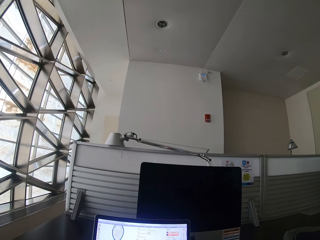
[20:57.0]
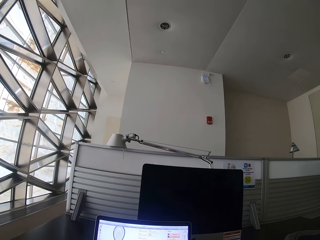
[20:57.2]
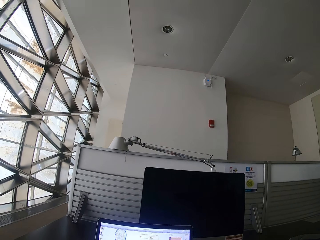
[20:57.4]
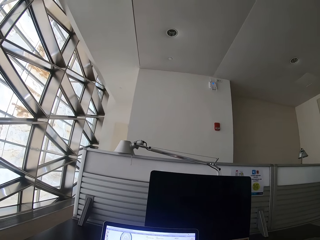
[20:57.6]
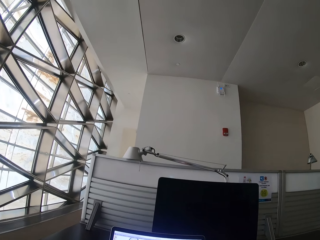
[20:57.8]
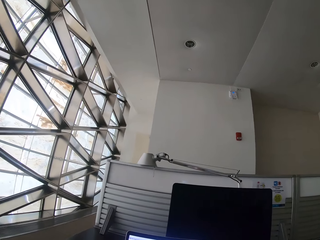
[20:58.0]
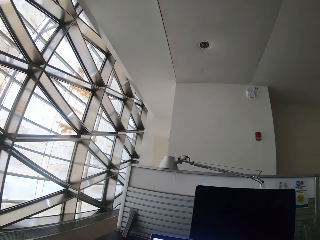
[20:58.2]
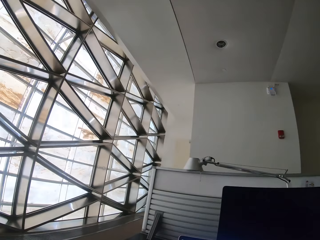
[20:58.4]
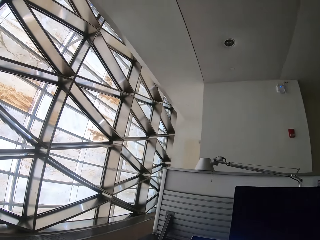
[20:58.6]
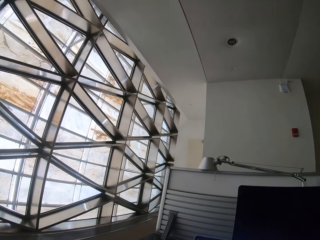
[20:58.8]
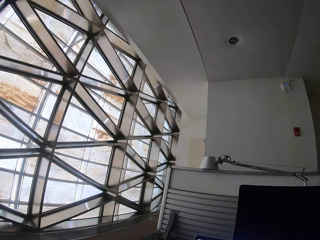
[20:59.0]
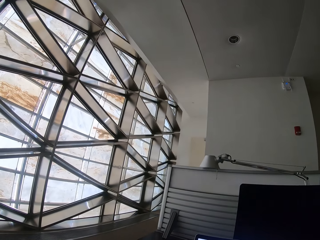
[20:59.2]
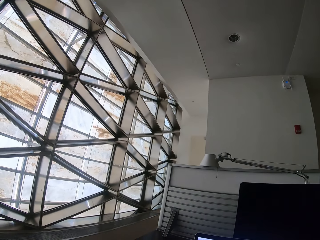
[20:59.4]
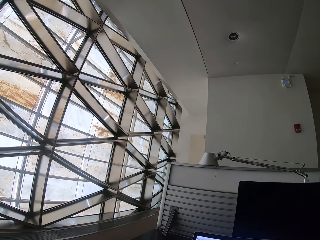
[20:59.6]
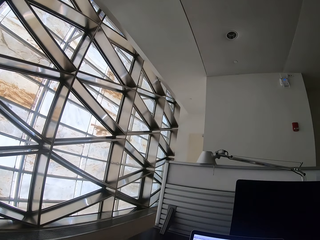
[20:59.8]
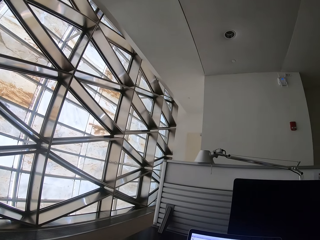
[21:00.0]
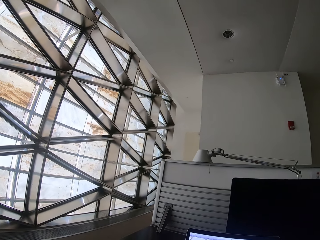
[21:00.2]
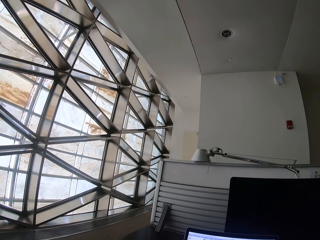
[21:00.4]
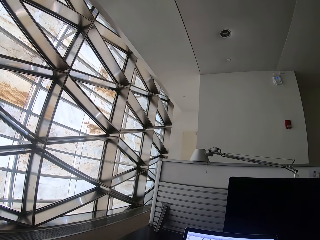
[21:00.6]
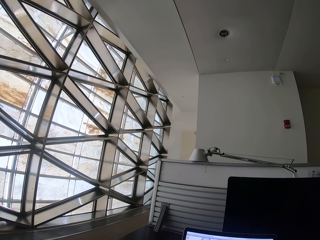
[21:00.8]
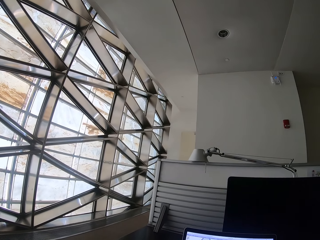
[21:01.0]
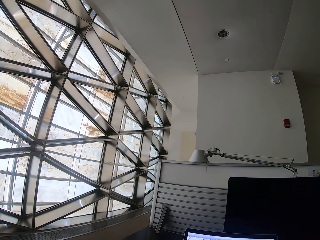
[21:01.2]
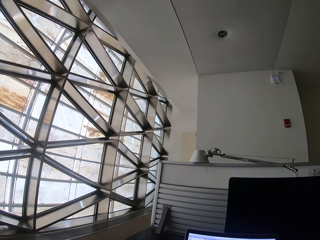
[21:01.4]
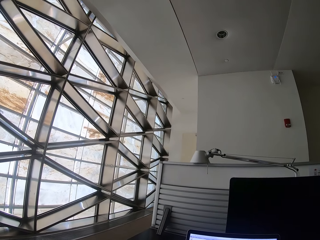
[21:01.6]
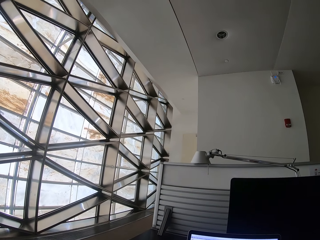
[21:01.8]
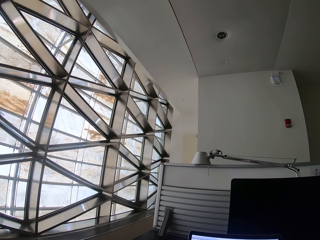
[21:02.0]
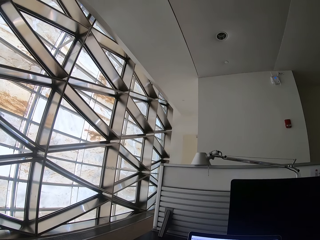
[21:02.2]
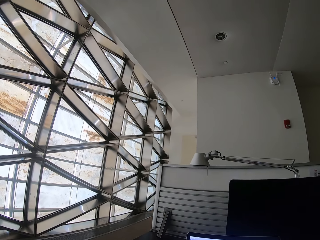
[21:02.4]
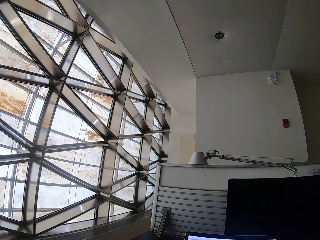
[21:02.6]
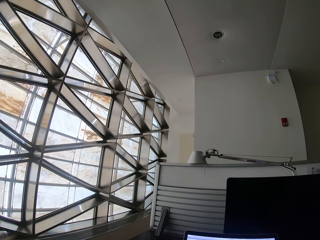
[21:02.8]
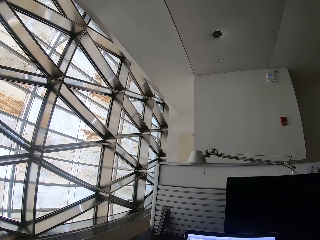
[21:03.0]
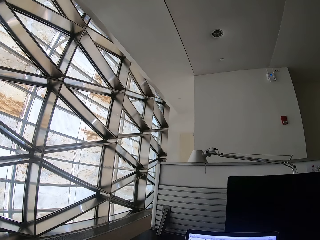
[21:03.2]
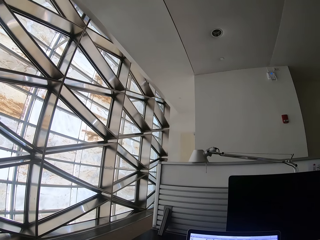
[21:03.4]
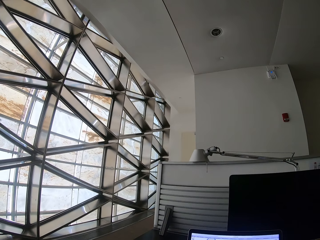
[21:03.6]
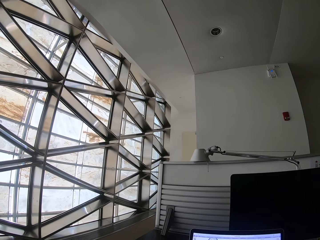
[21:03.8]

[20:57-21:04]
The camera wearer looks around.

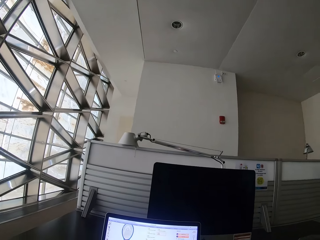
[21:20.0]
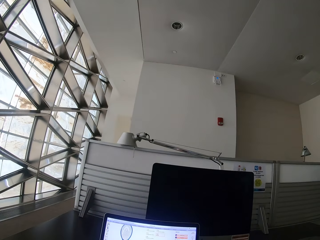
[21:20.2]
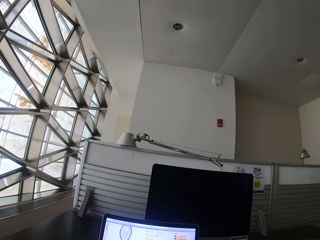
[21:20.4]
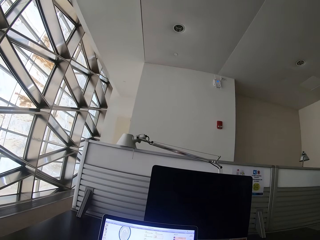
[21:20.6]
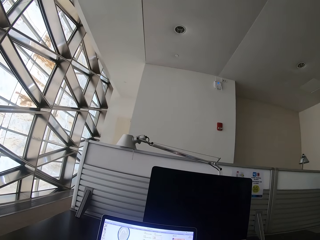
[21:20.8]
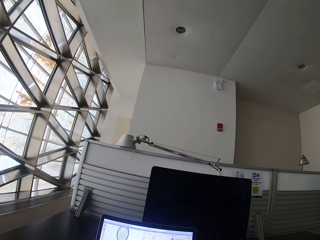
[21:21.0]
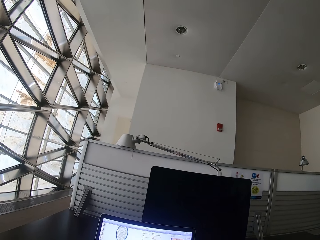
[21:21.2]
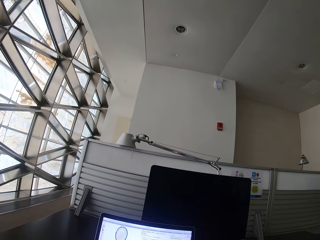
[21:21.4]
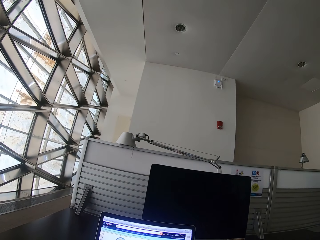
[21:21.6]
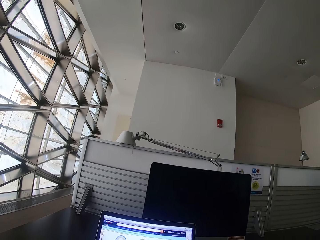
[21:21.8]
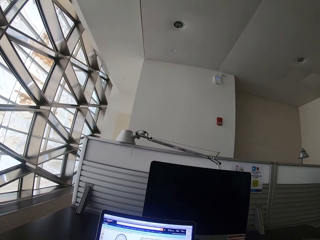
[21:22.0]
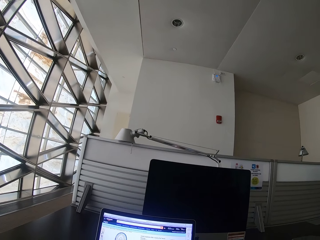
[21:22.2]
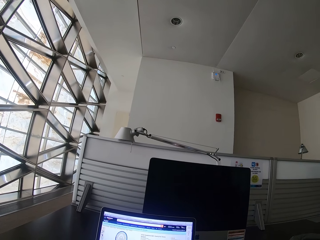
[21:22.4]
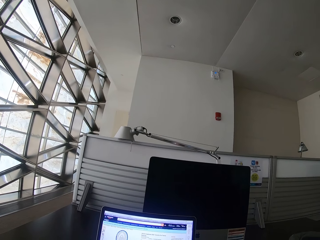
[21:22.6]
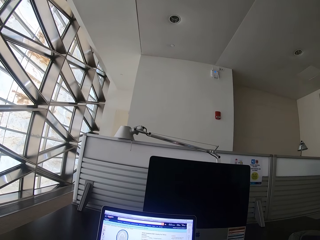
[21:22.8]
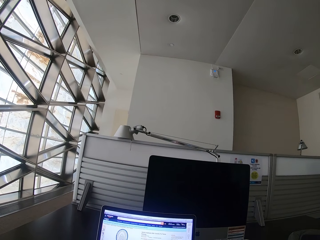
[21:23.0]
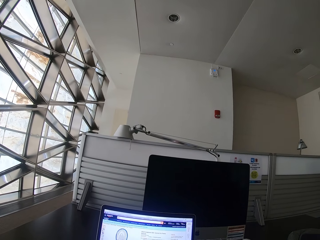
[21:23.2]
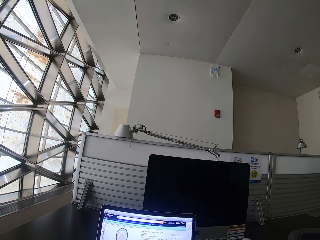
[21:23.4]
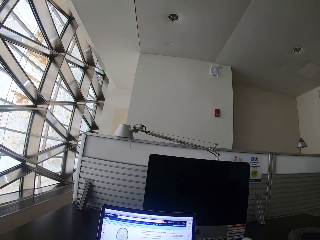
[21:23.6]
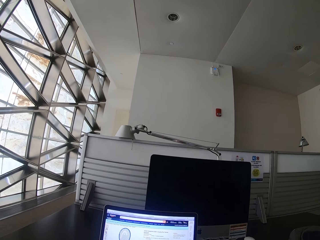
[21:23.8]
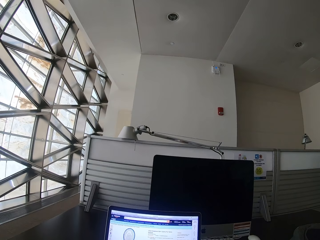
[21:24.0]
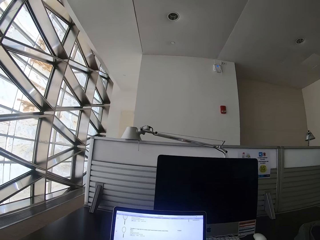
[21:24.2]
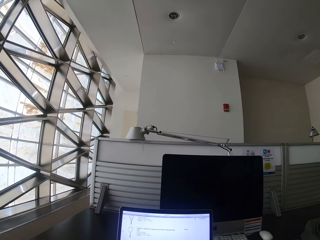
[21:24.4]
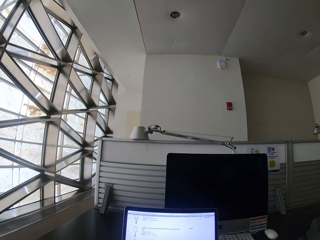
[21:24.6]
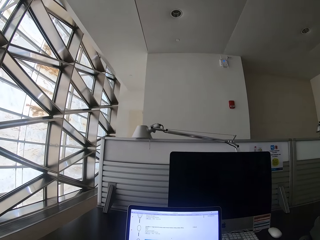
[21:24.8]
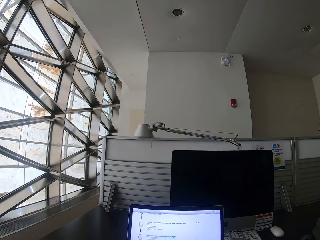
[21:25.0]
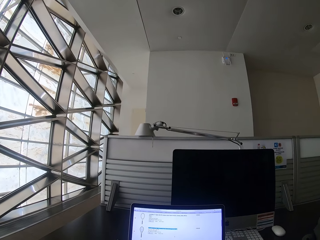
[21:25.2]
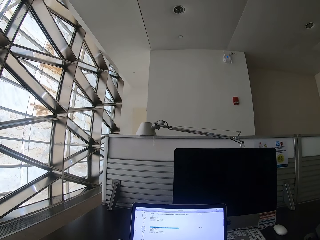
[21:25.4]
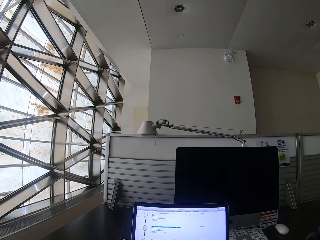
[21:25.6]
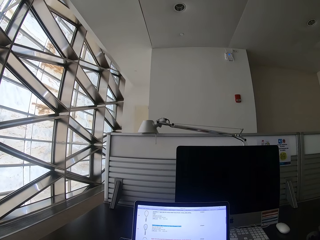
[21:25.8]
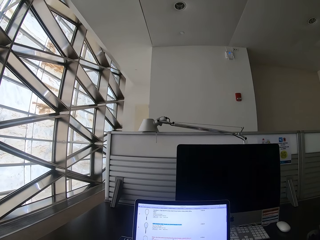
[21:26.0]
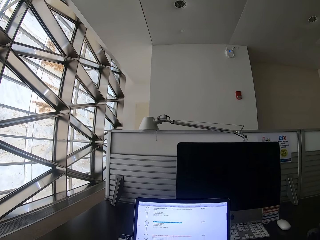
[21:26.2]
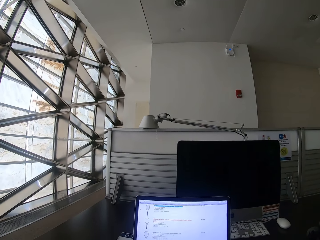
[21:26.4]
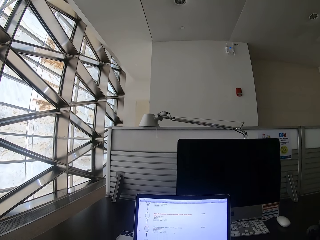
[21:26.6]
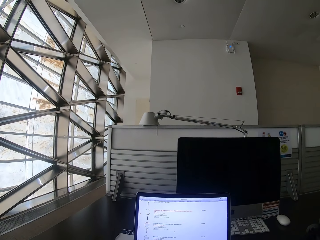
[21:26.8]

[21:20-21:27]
The camera wearer uses the laptop.

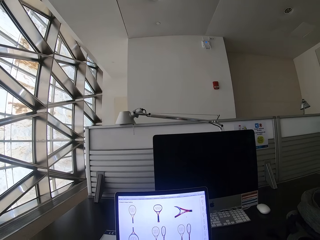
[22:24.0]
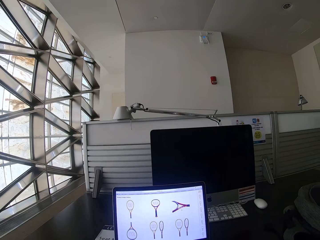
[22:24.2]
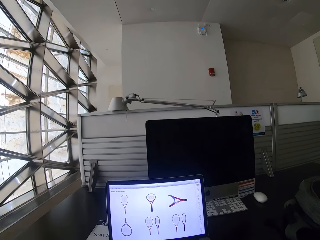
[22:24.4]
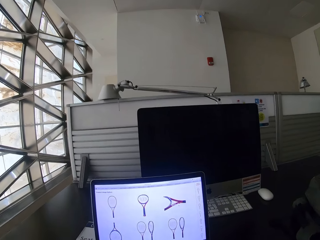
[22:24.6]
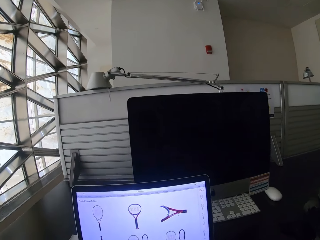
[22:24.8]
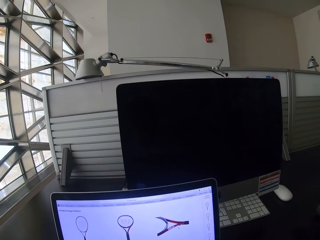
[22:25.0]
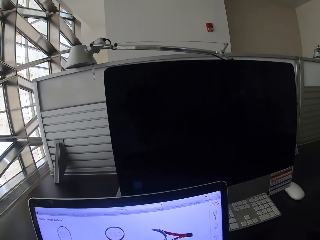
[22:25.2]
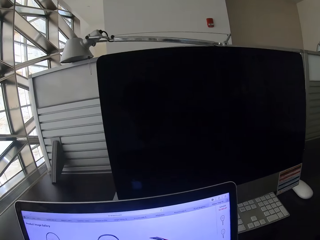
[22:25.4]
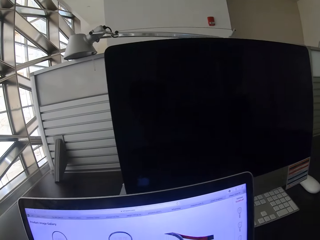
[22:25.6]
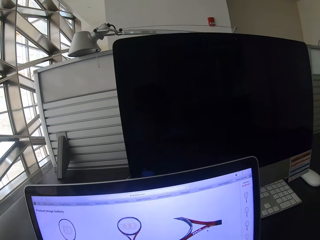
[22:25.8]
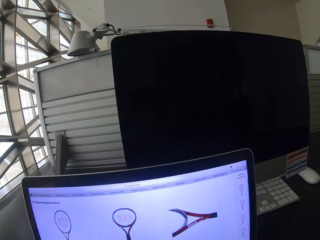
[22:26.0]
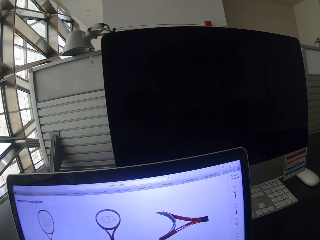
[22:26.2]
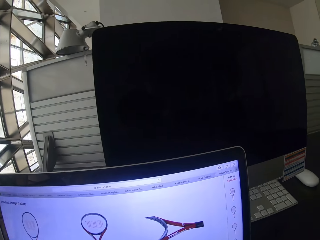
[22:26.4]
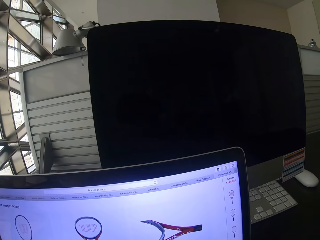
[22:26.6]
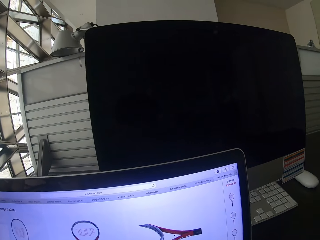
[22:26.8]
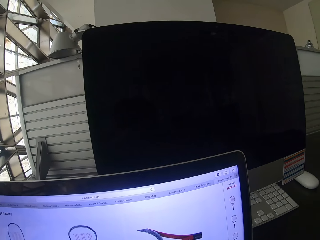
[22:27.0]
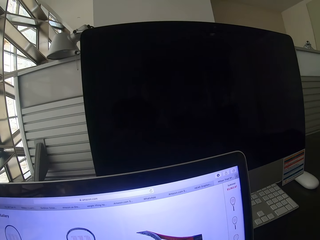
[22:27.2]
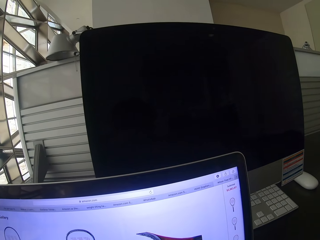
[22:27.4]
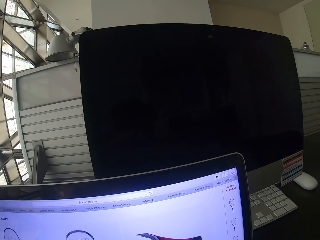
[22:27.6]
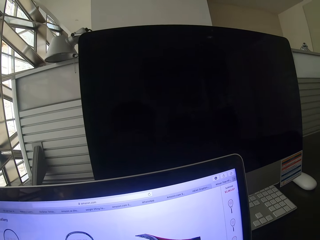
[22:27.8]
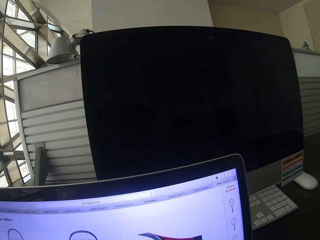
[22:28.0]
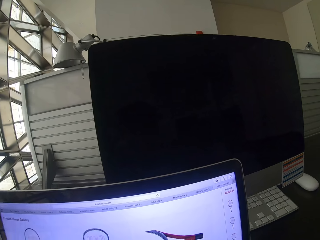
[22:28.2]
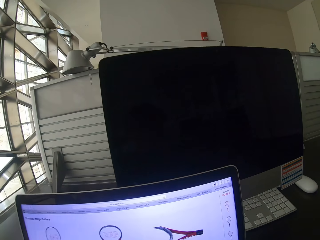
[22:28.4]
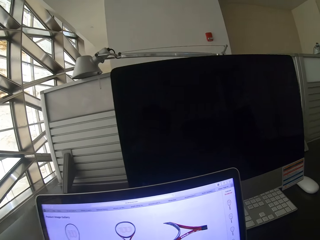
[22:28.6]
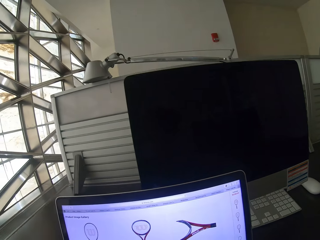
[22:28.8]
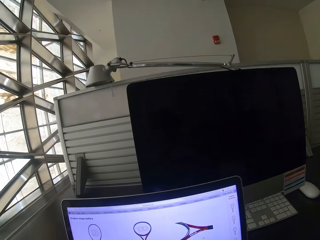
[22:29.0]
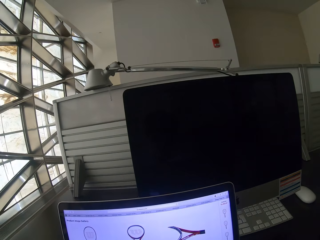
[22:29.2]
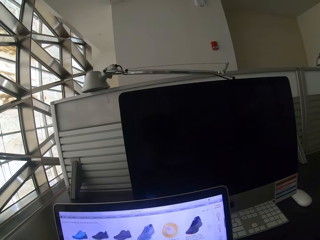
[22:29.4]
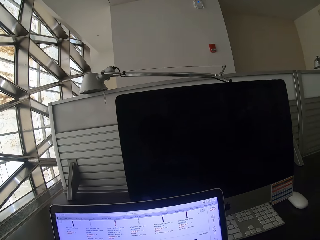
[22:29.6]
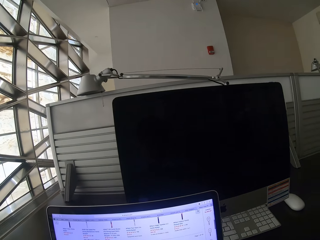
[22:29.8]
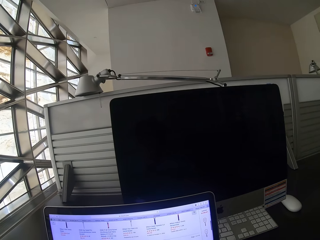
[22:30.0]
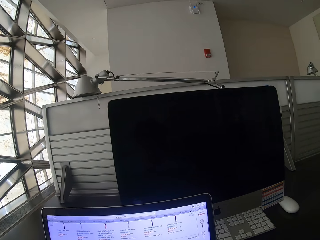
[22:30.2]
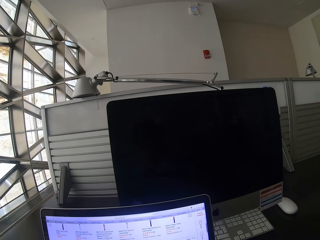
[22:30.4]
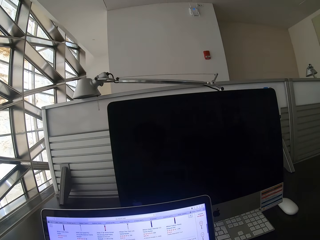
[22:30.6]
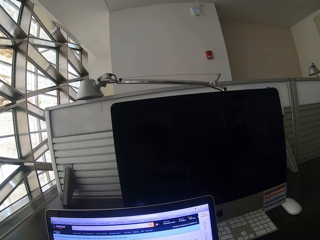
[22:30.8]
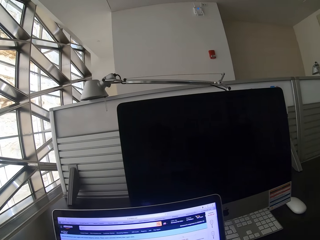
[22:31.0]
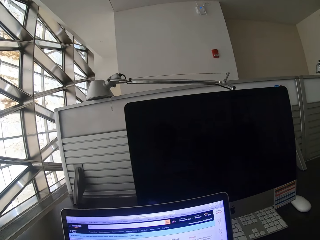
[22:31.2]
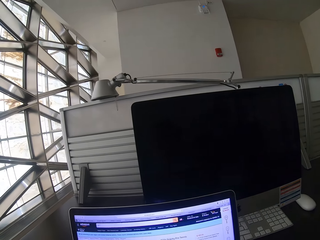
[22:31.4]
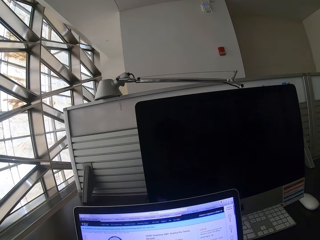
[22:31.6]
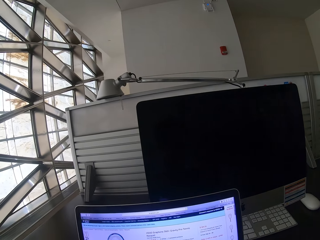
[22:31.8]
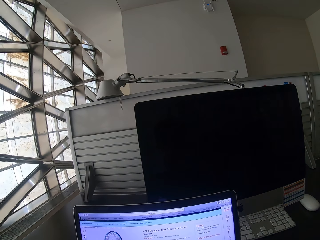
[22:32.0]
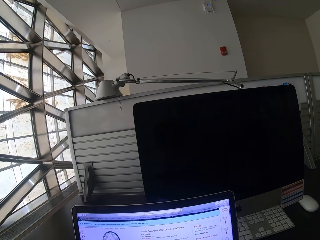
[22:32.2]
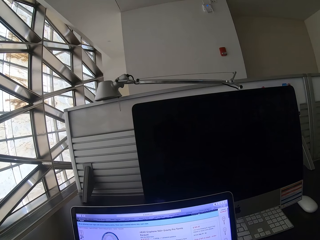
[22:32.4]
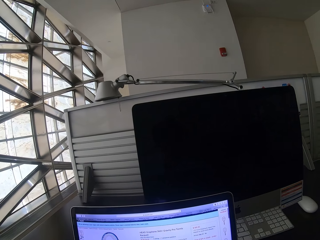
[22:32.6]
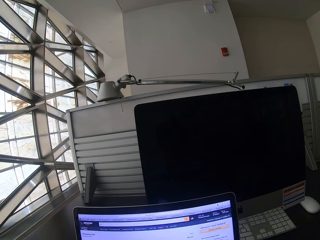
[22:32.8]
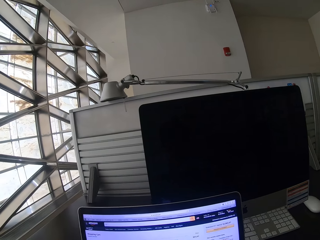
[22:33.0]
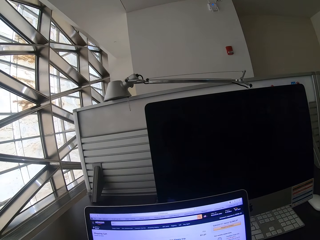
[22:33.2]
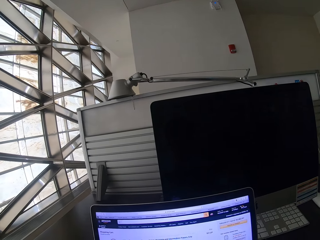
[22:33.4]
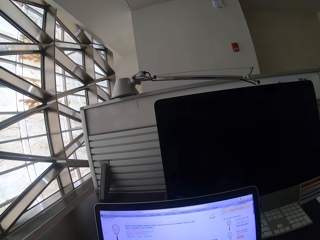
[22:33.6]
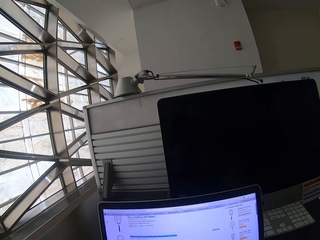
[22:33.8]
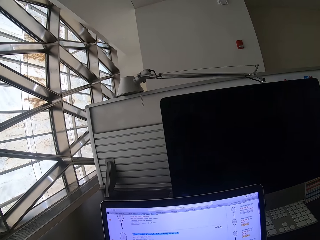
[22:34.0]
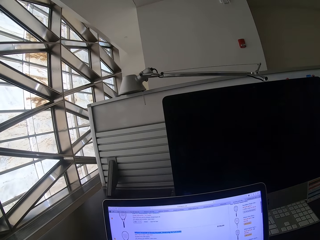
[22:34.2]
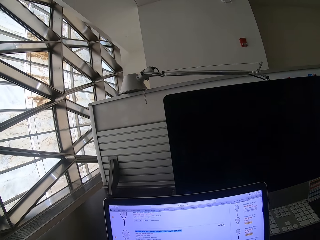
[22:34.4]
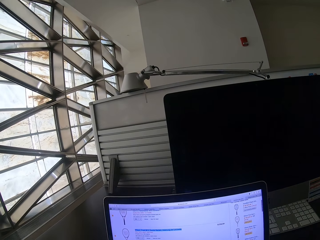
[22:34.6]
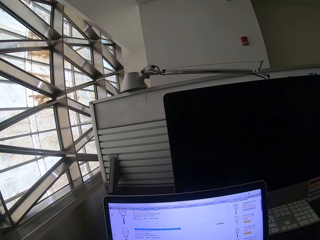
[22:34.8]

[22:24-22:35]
The camera wearer looks at the laptop. They use the laptop.
